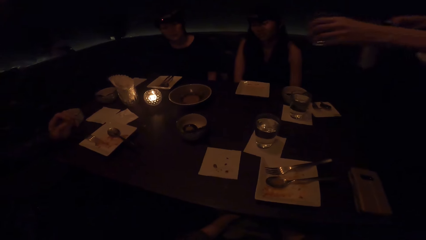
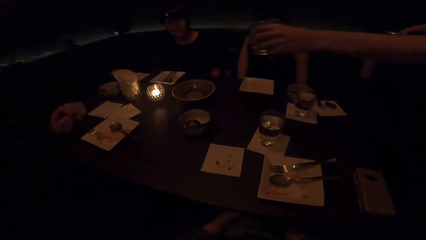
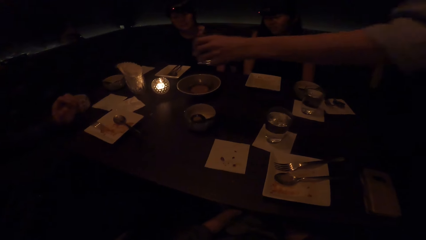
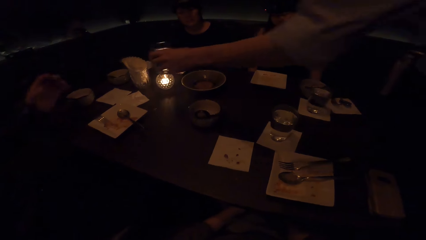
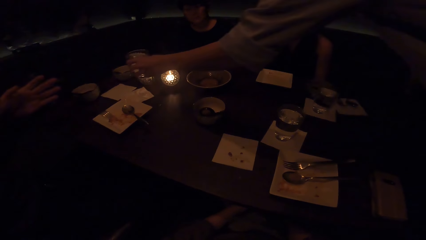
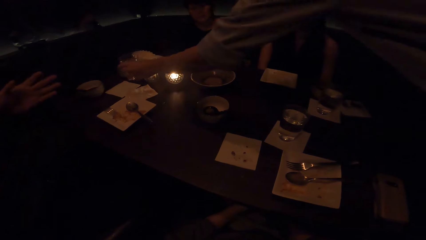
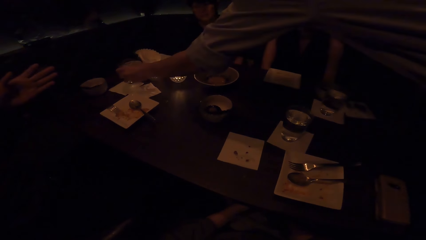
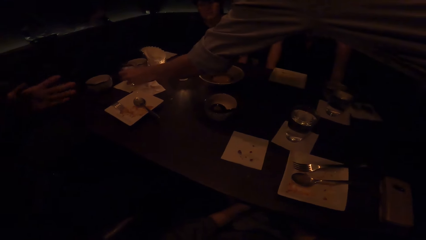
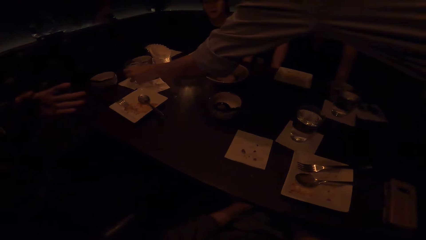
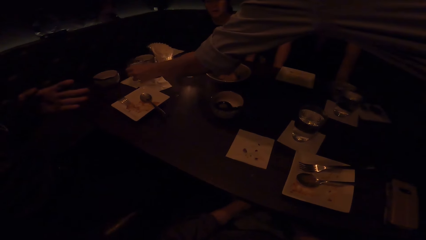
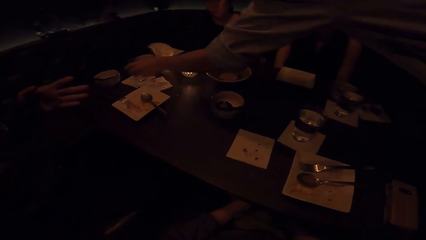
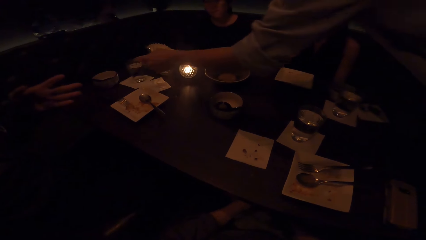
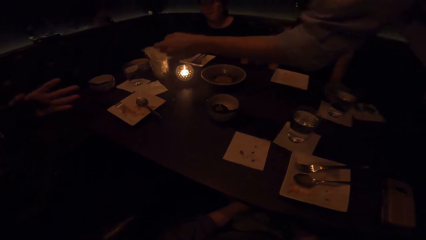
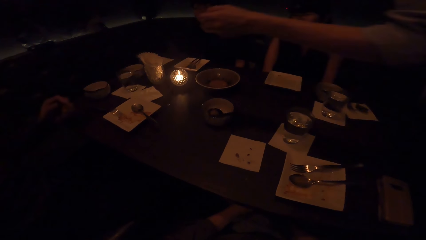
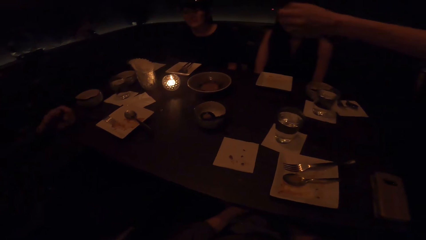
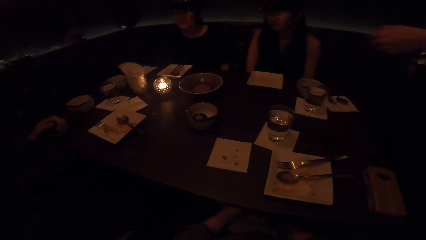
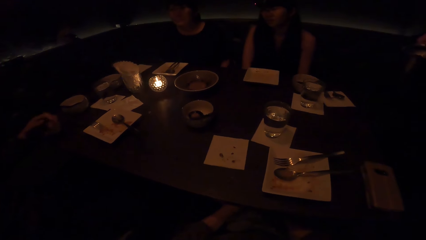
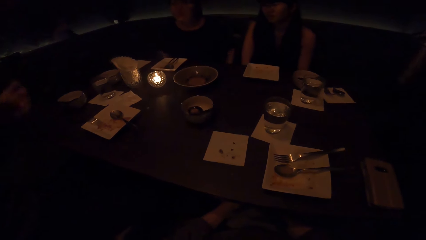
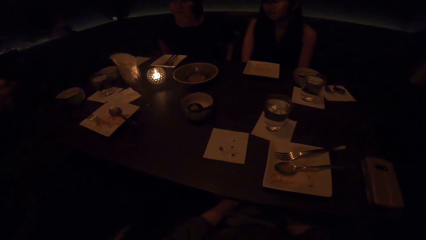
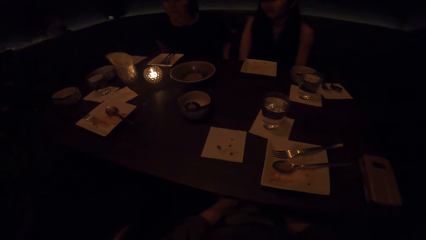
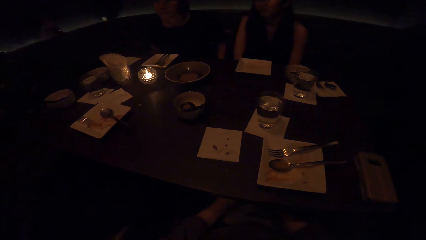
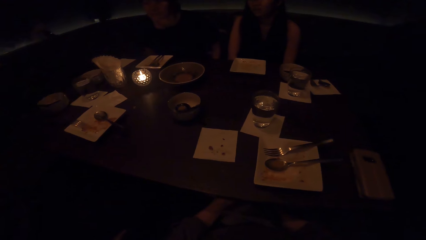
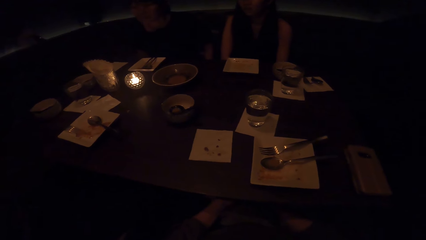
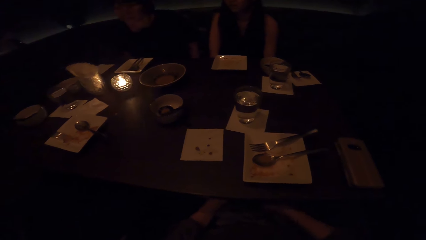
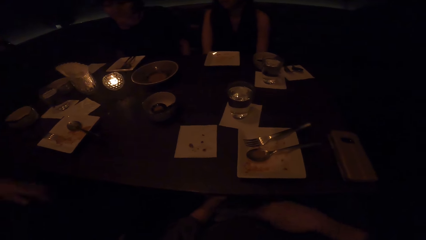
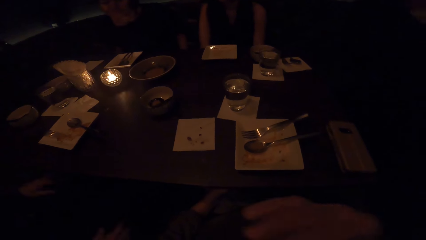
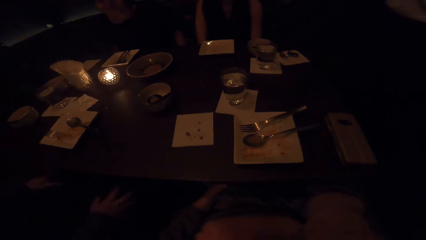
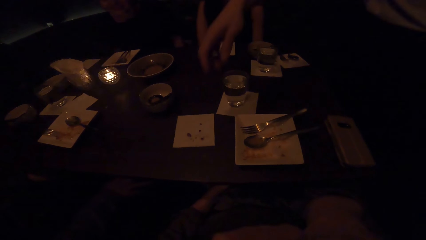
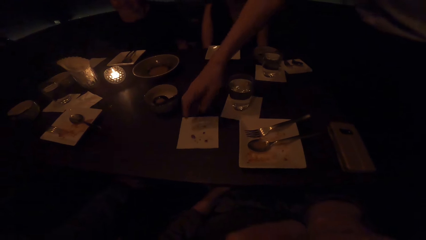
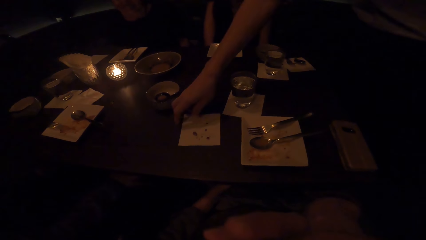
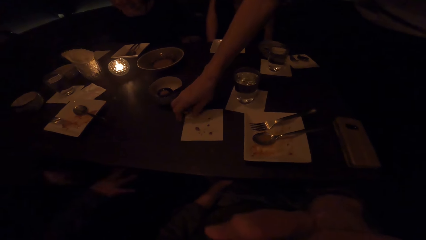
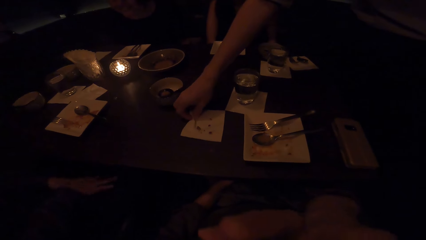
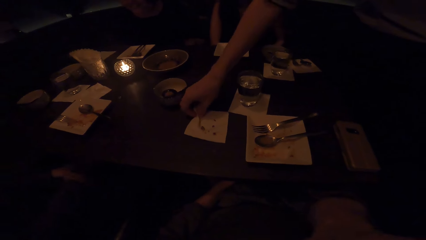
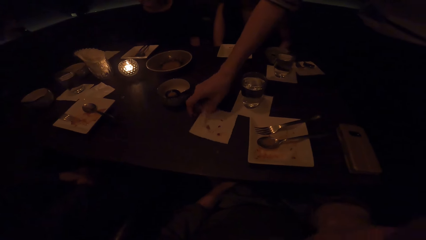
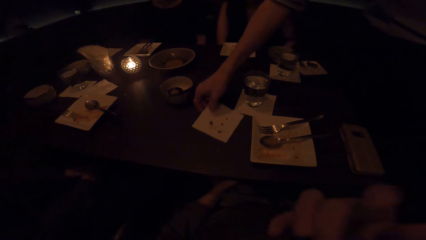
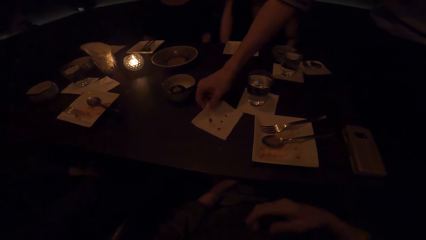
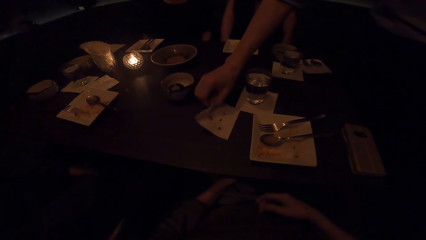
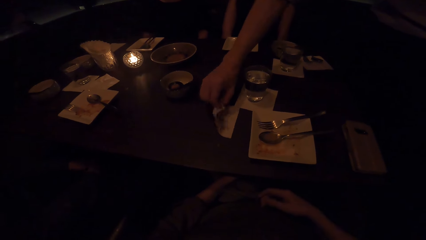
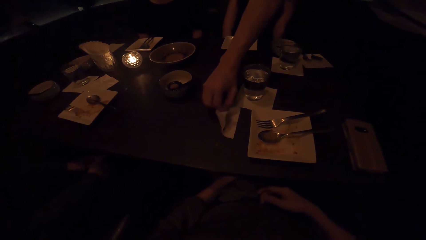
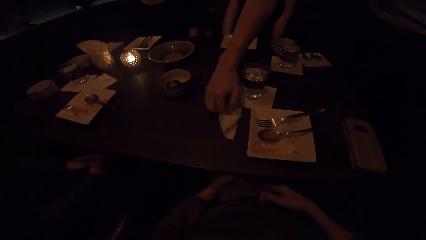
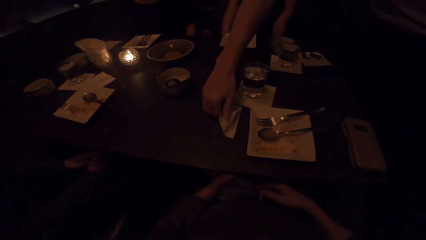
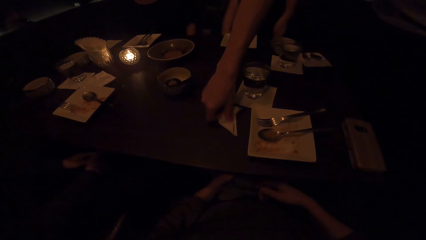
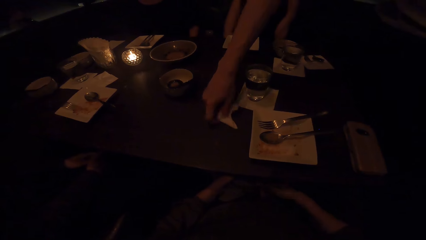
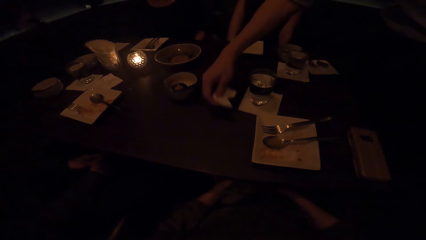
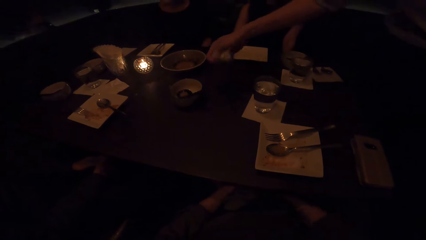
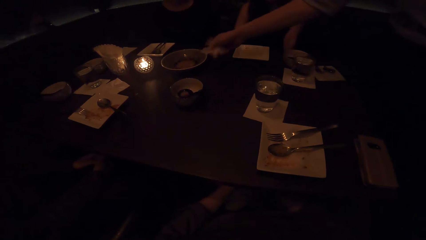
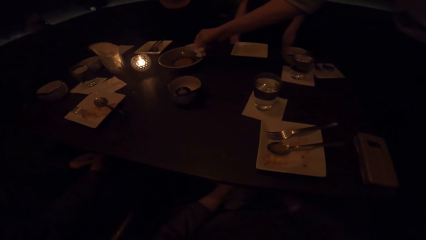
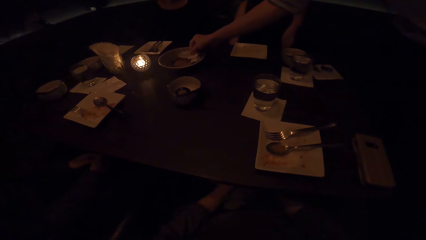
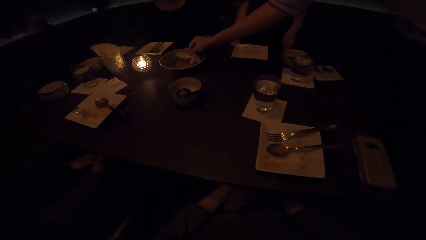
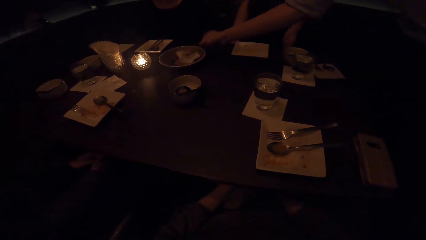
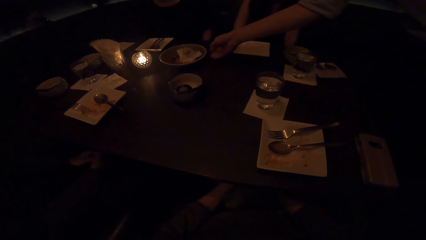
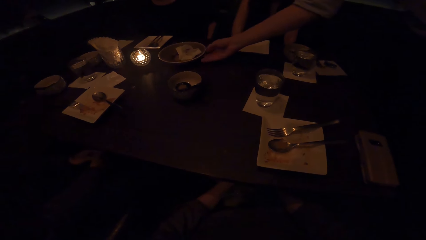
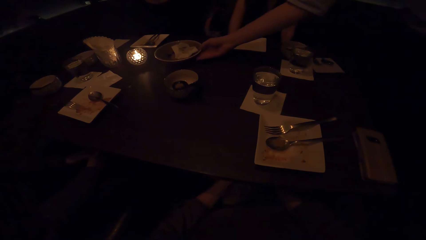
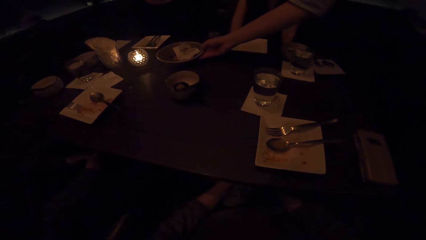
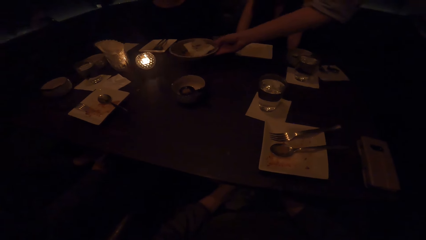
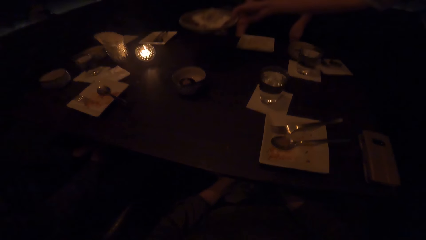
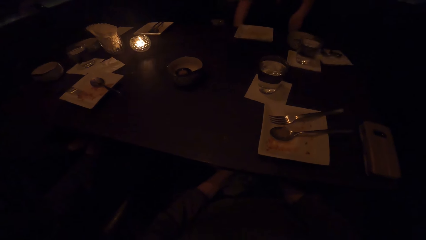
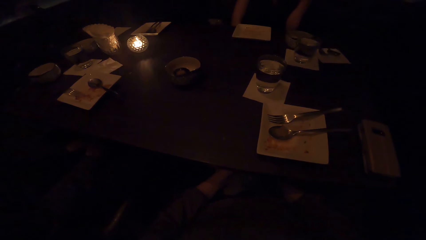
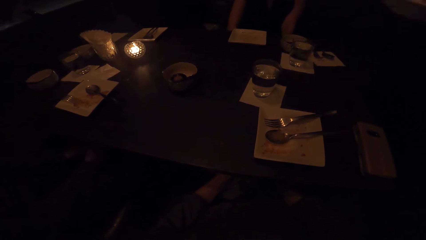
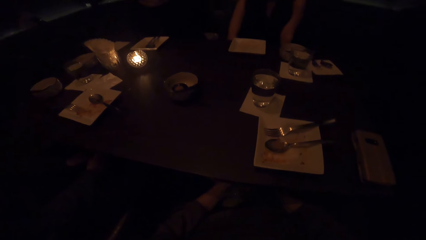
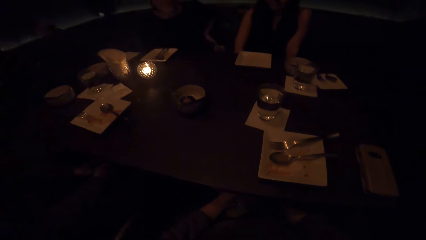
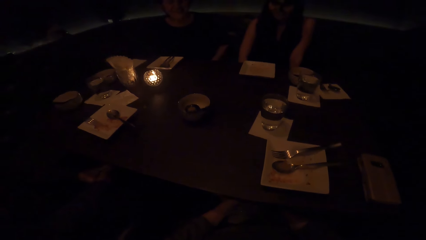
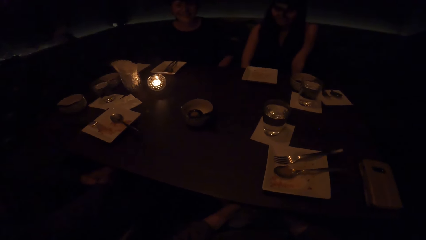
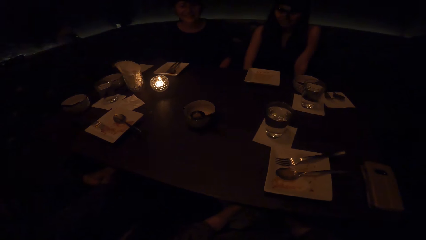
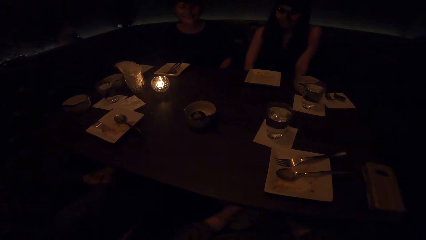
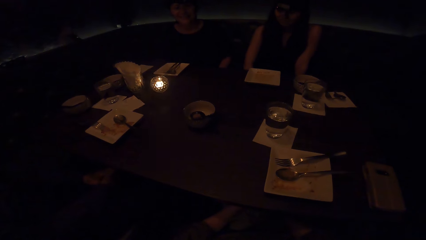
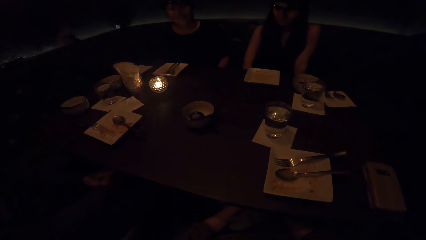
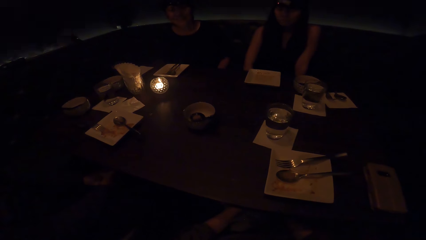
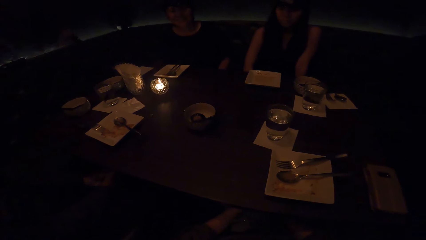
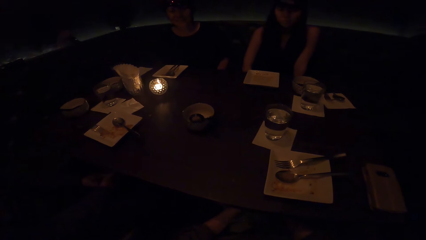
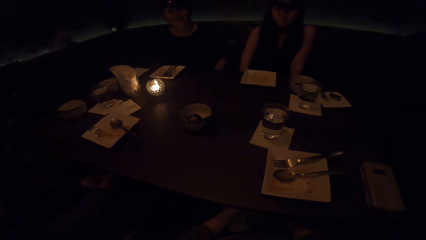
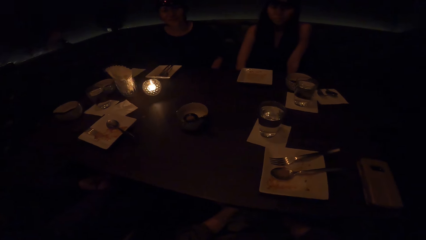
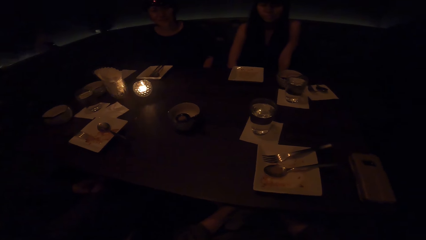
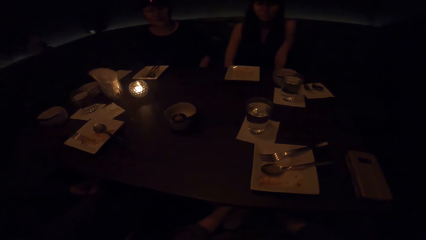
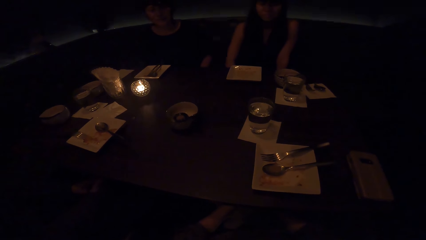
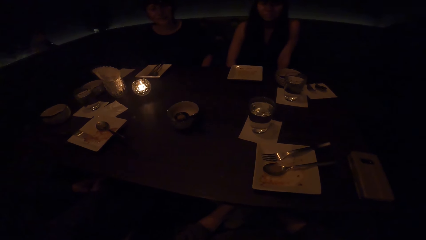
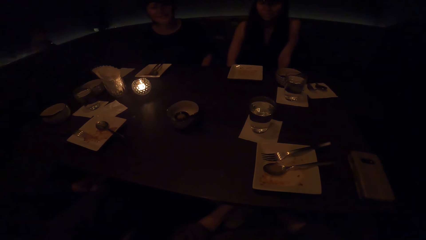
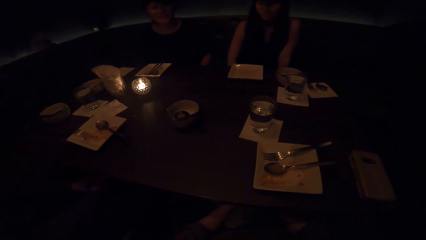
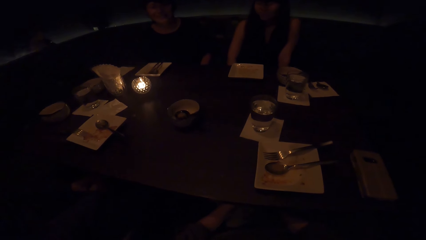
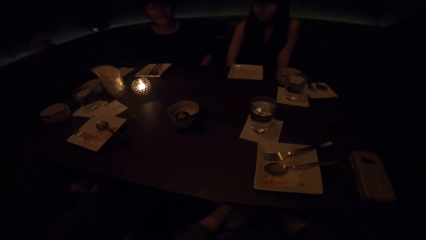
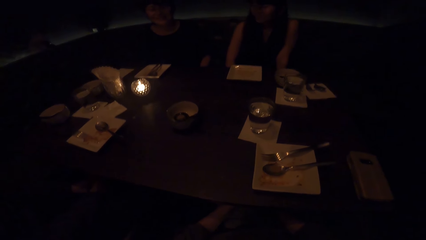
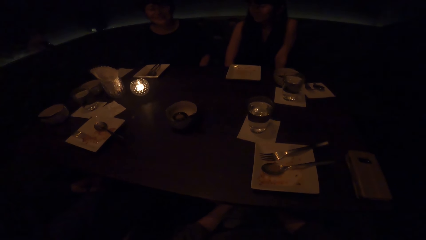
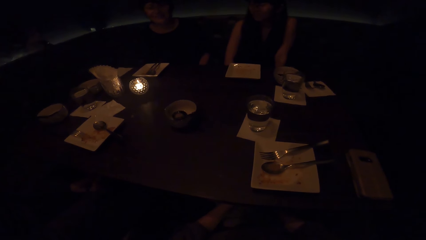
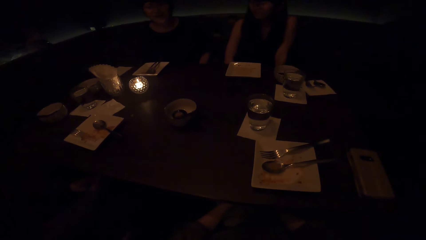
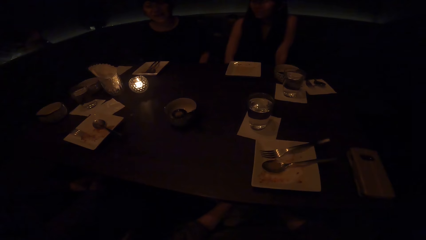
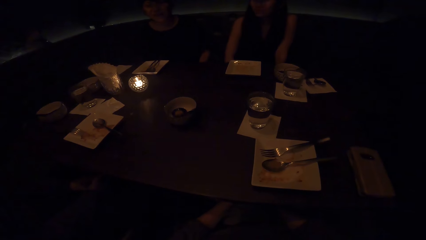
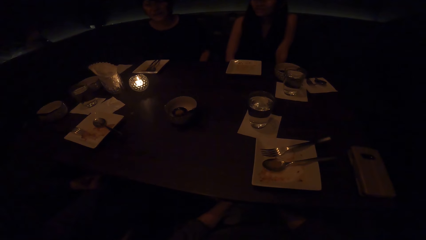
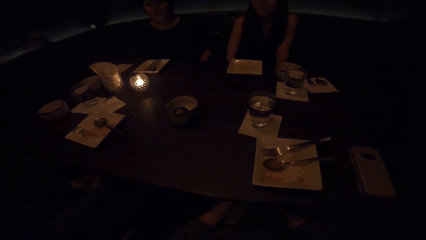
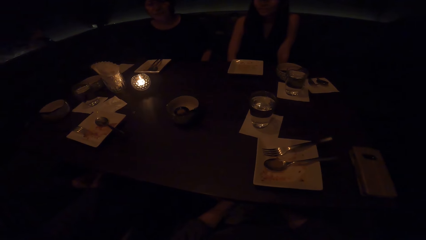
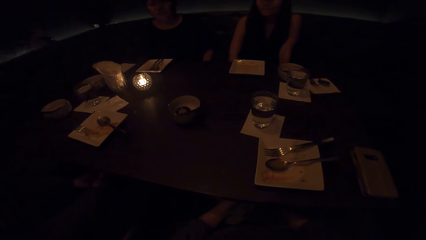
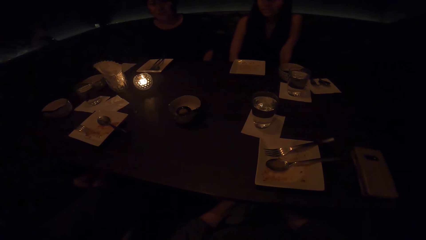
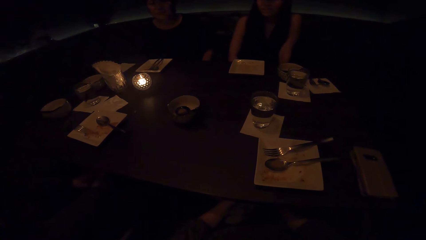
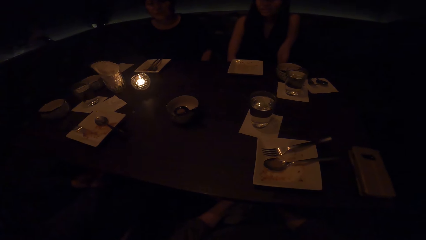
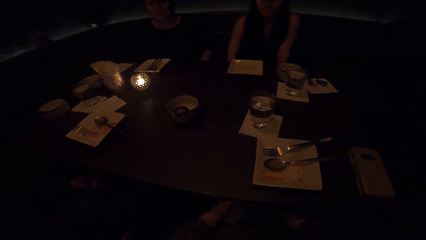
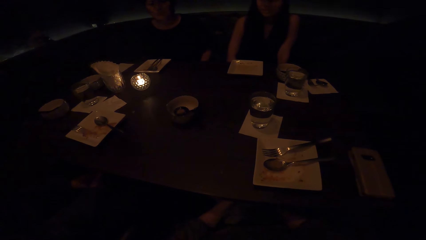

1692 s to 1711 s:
A person puts a glass of water on the table. Another person converses to a group. The first person picks up a napkin on the table, folds a paper from the table, places the paper on a metal plate and picks up the metal plate from the table.
